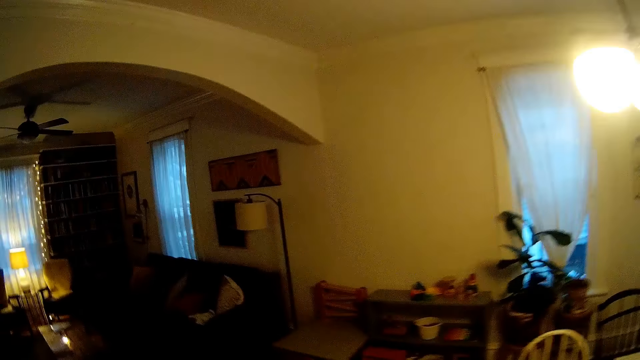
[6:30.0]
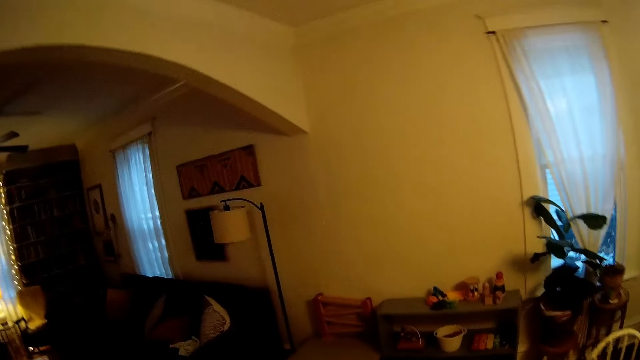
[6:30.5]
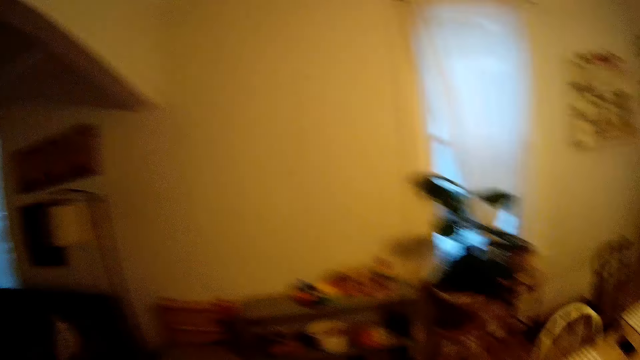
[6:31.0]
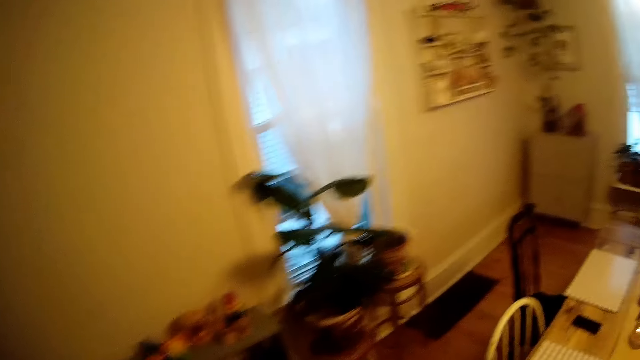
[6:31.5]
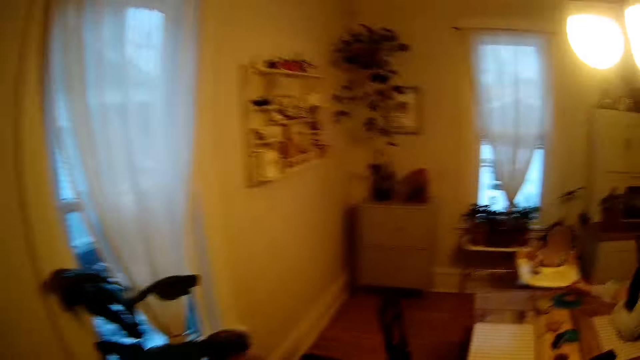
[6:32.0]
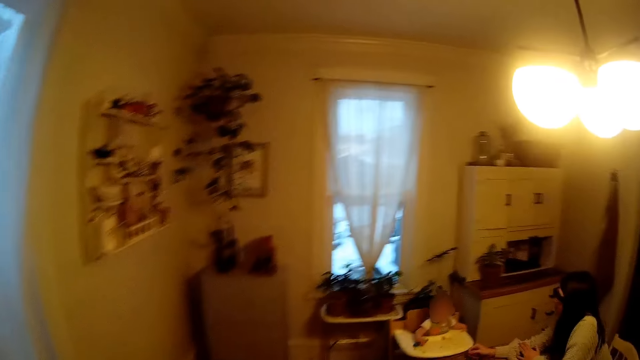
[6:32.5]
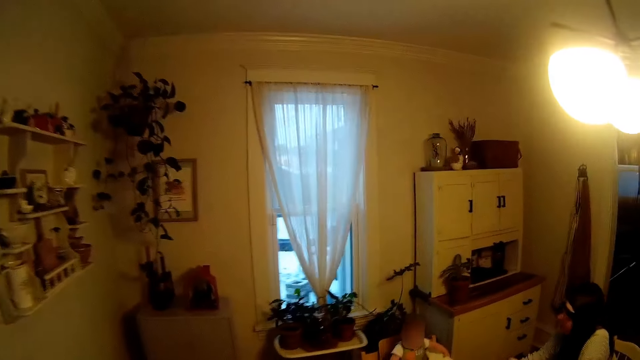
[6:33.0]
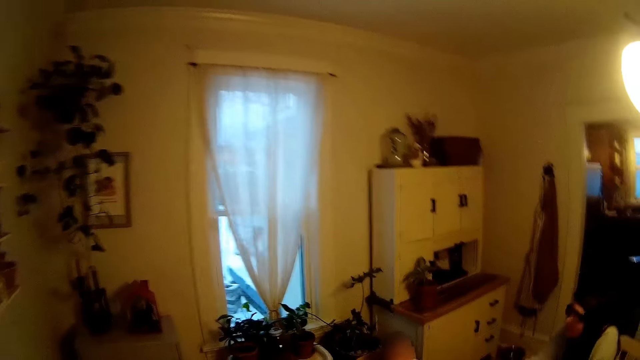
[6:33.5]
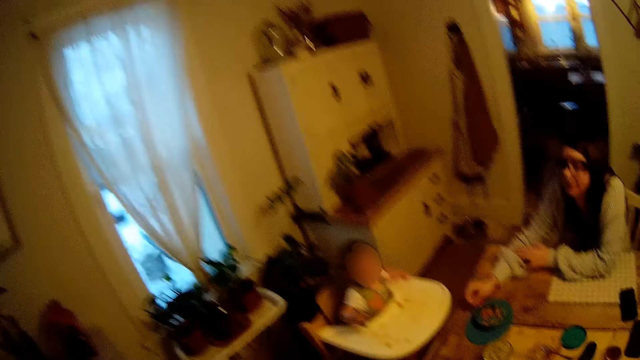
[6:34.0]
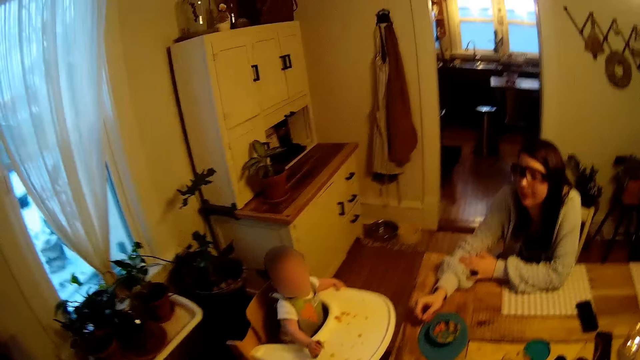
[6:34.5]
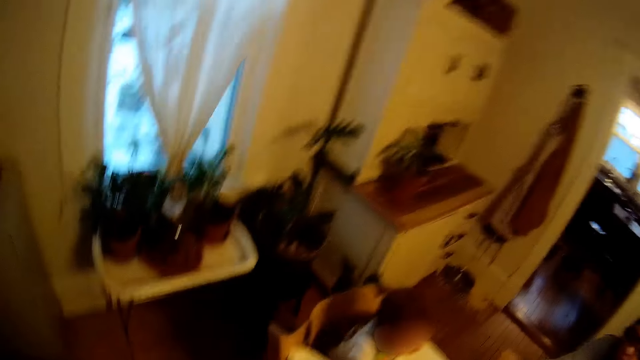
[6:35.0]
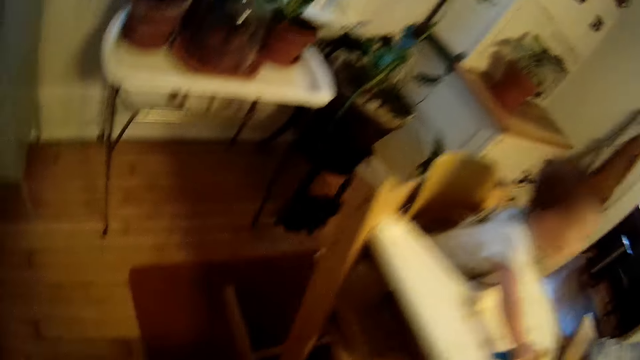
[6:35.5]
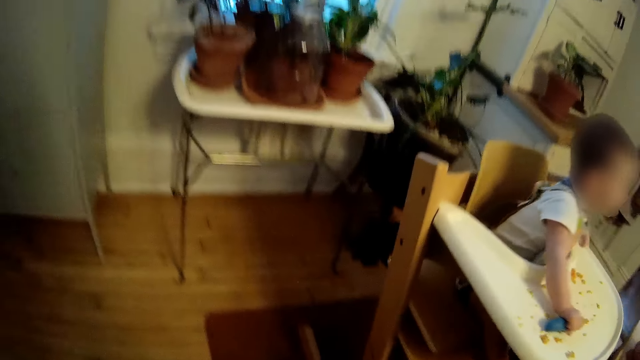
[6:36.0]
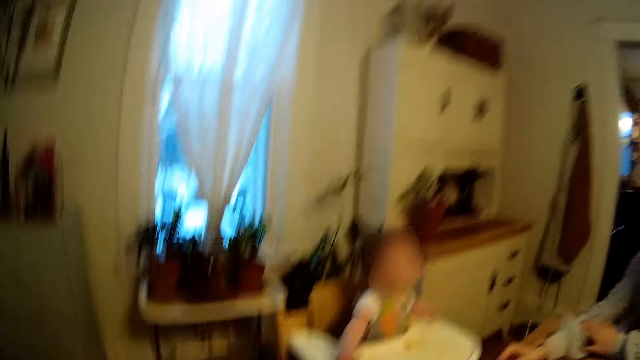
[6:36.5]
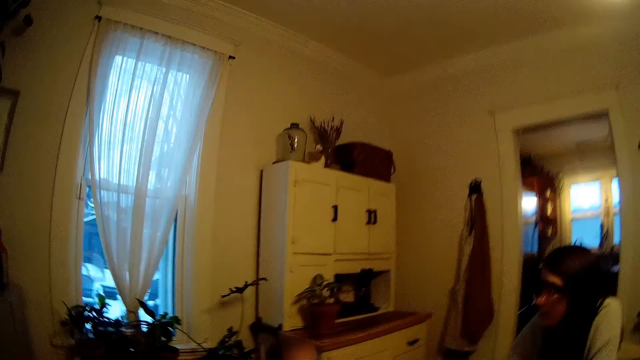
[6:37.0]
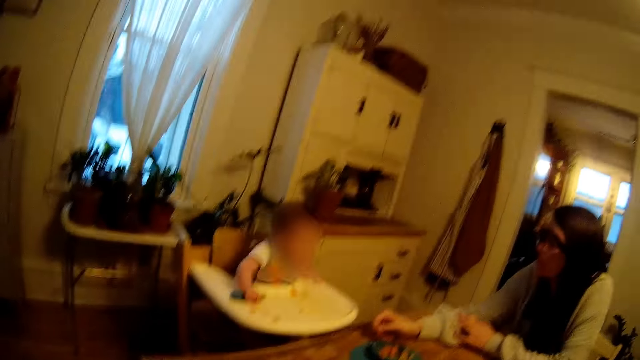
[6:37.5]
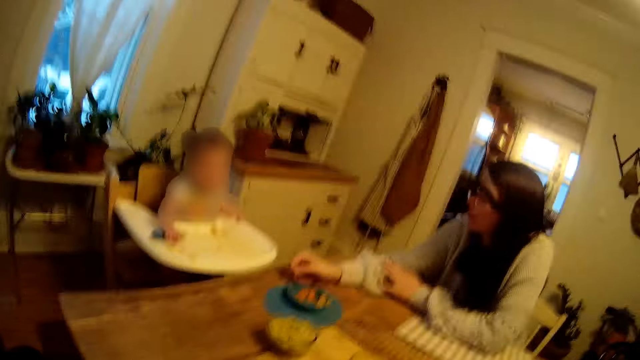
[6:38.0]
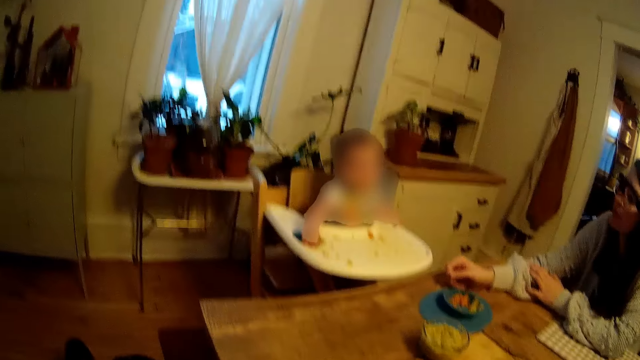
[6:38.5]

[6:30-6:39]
The baby holds the spoon in his right hand. The camera wearer sits on a chair.

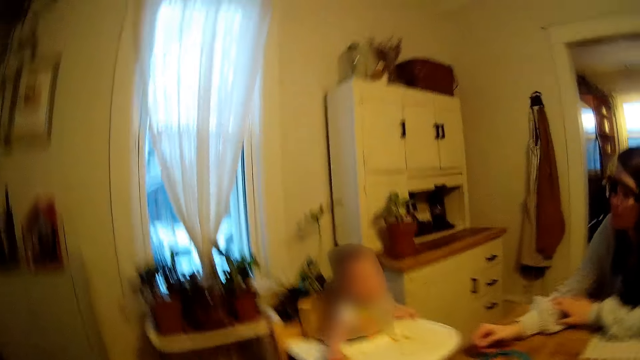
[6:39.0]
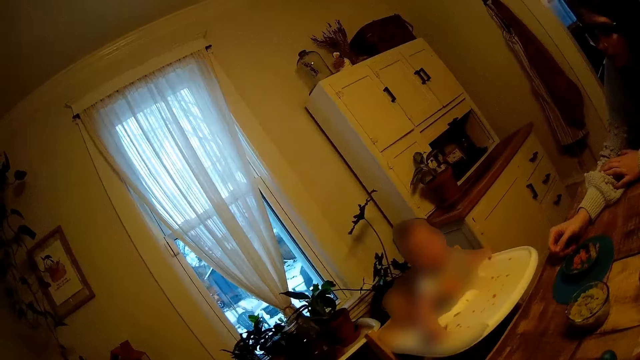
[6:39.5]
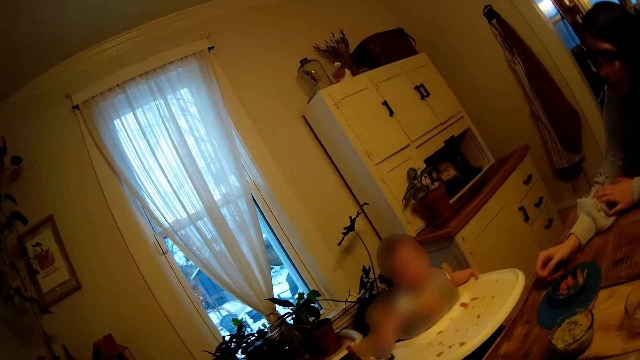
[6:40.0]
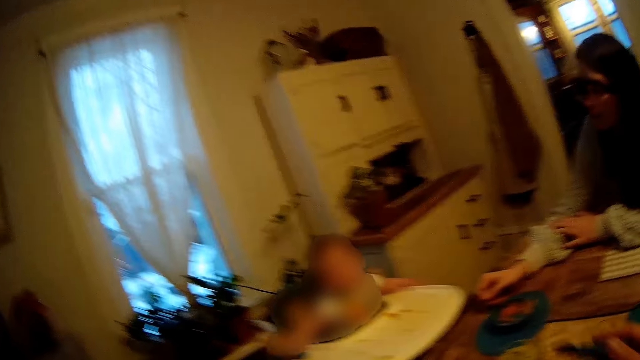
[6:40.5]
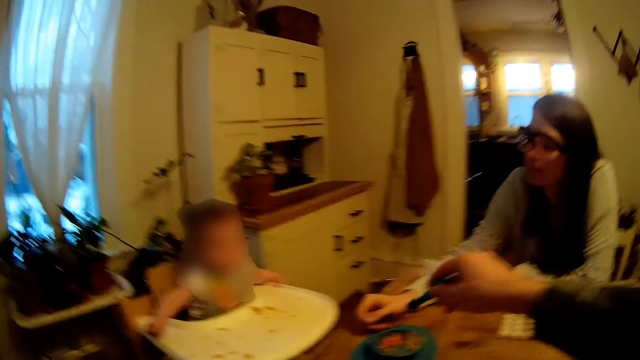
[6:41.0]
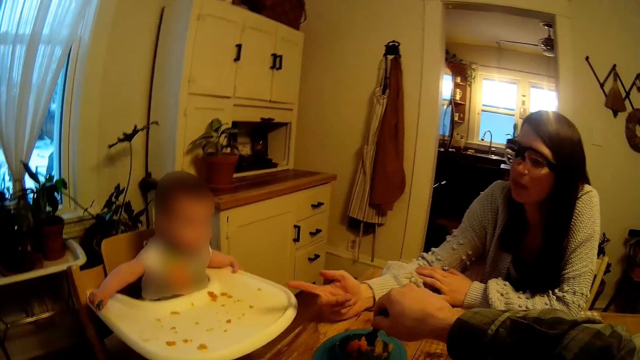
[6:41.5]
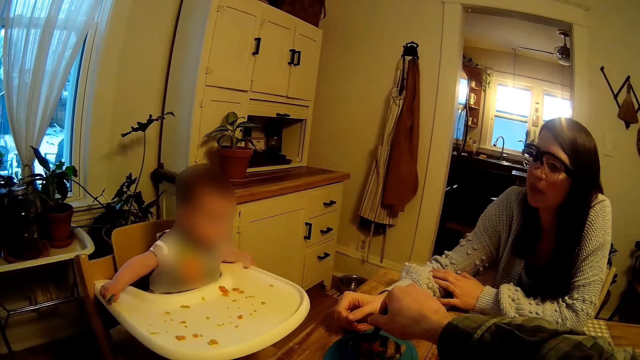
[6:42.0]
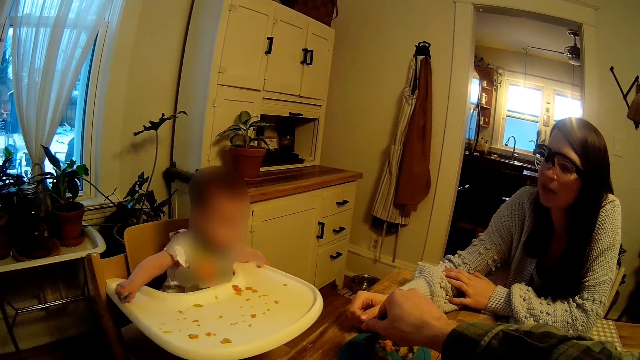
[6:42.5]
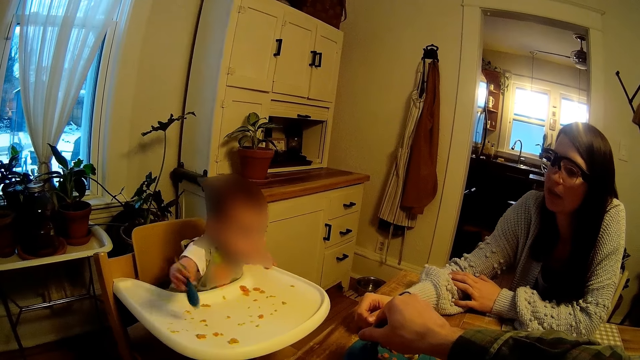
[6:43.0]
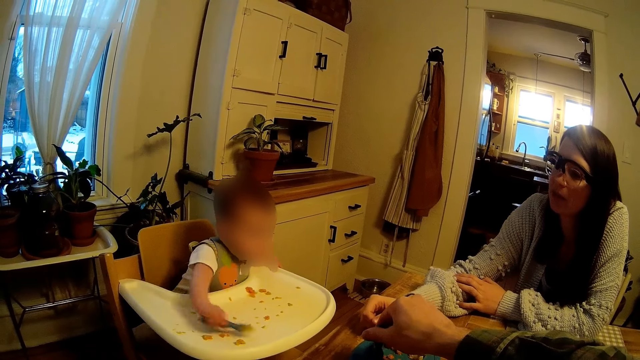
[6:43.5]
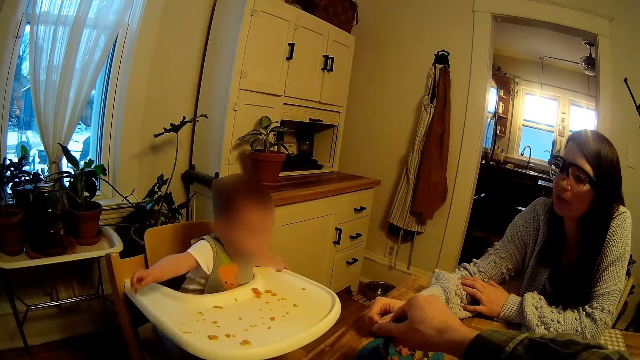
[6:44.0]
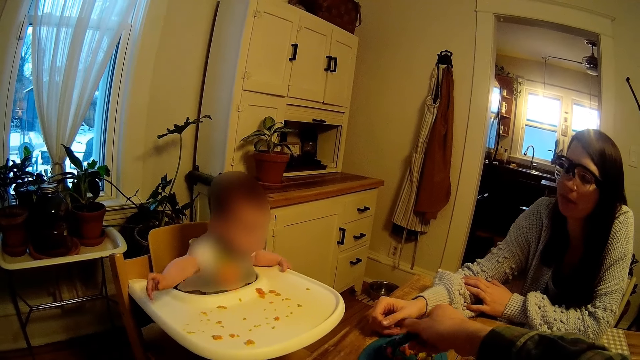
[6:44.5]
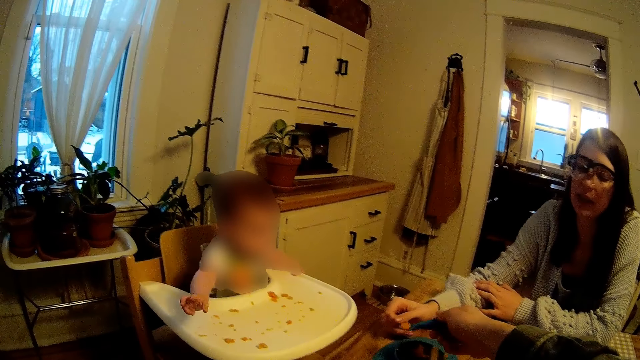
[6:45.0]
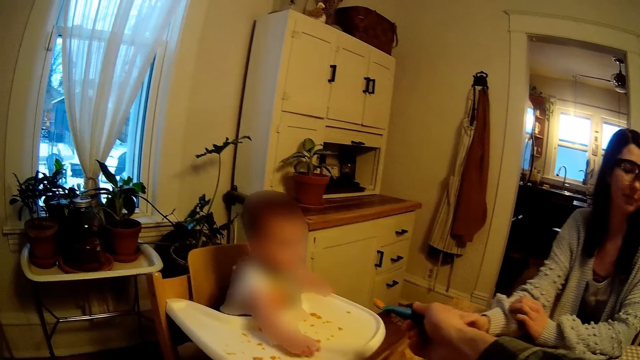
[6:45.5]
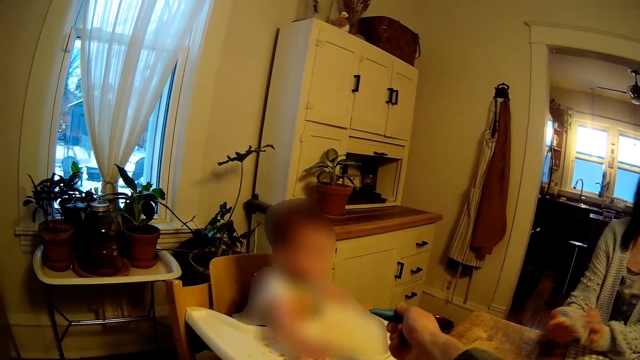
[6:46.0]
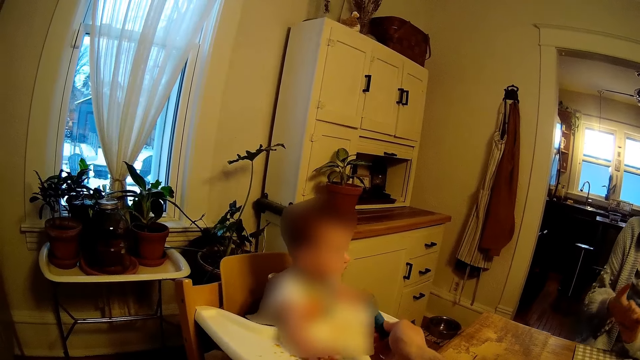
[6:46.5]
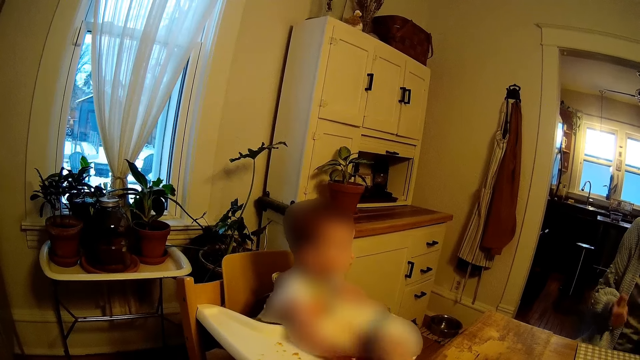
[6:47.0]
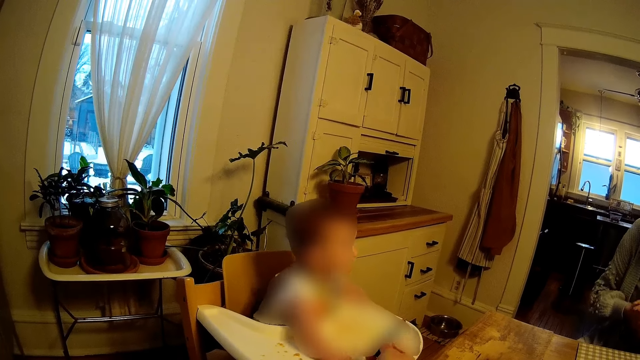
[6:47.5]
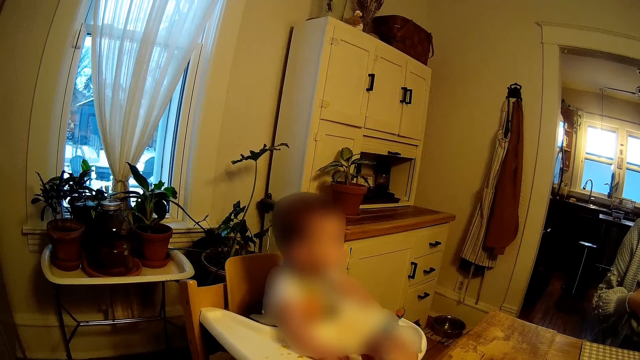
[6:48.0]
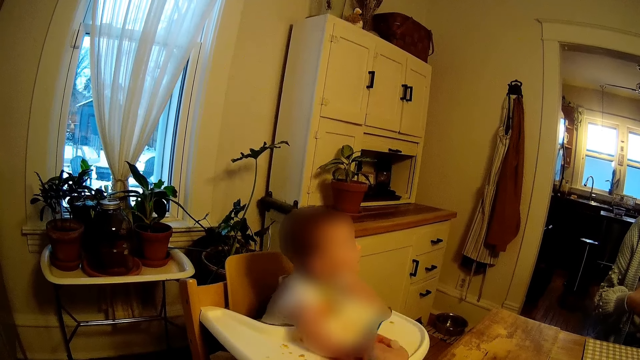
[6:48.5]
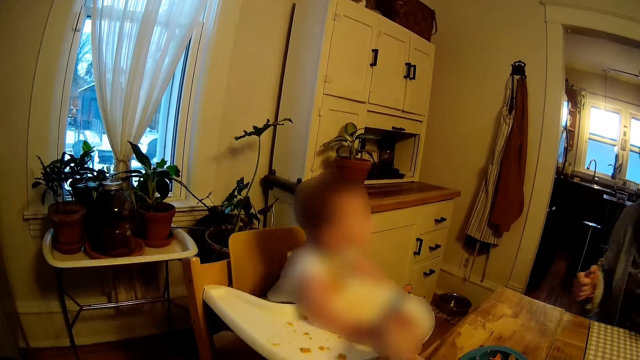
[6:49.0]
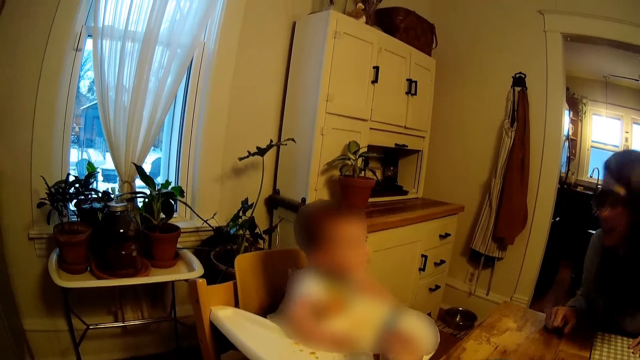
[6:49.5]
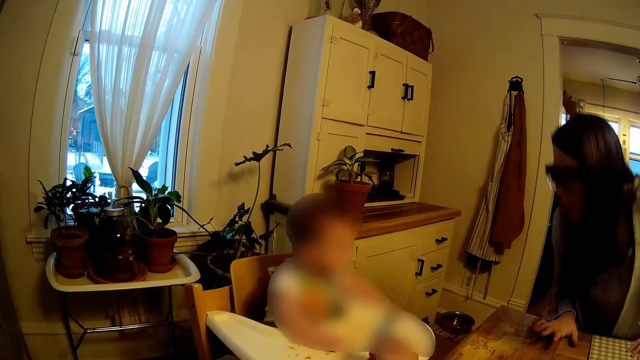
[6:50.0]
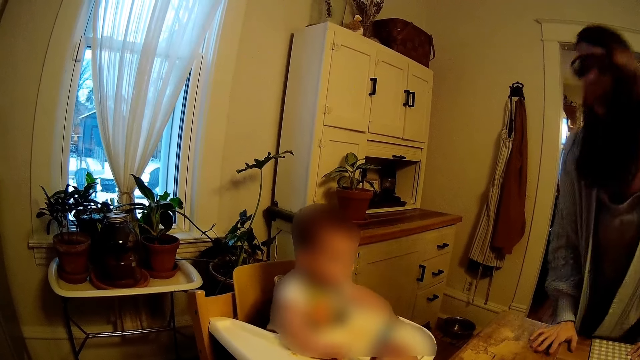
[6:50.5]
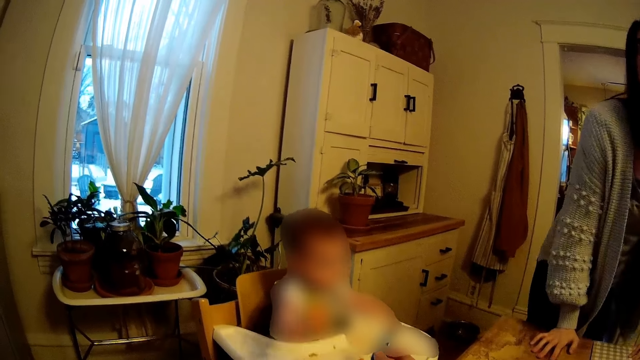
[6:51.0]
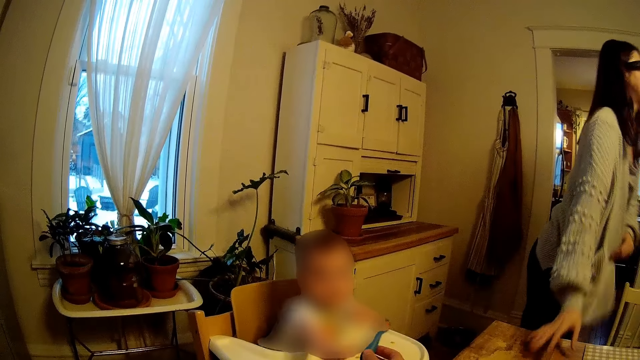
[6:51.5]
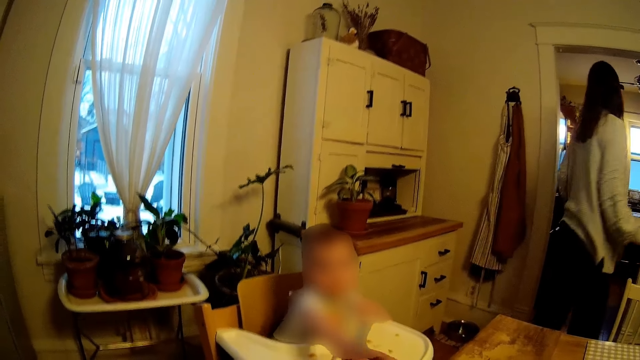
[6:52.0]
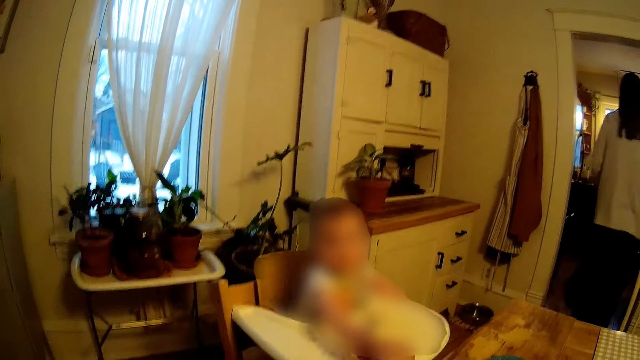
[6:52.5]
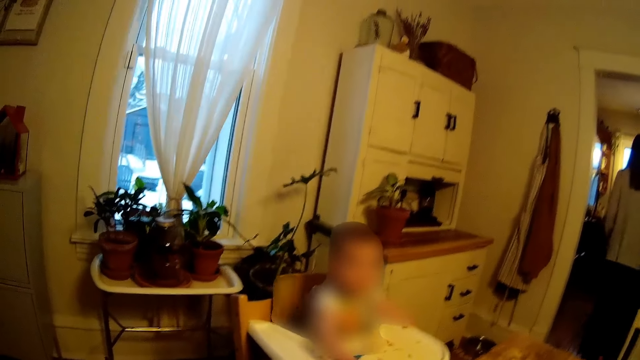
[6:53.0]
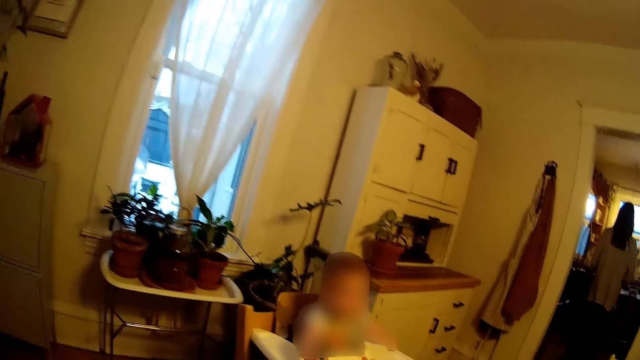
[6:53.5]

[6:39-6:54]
The camera wearer holds the spoon in his right hand. He puts the spoon inside the plate with his right hand. The baby plays with the spoon in his right hand. The camera wearer scoops food. He holds the spoon with cereal with his right hand towards the baby. A person stands. The person walks around.
